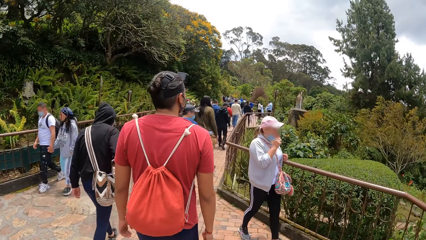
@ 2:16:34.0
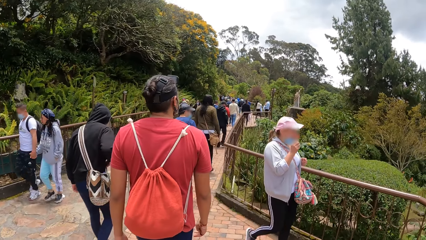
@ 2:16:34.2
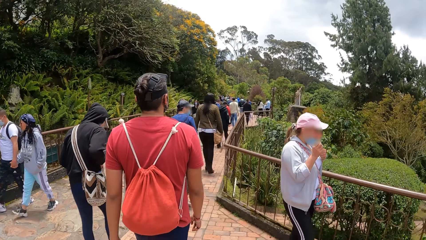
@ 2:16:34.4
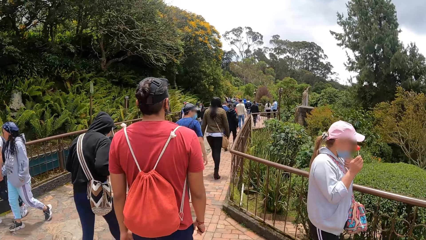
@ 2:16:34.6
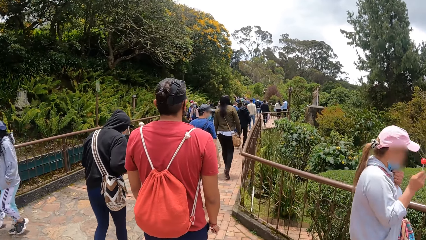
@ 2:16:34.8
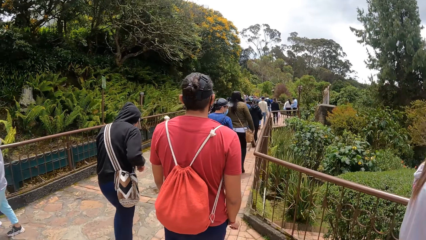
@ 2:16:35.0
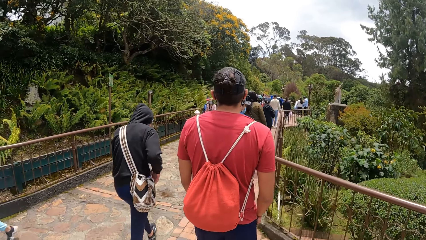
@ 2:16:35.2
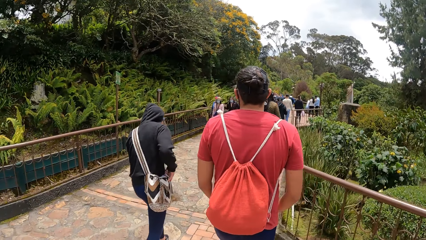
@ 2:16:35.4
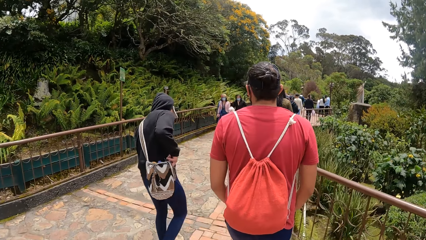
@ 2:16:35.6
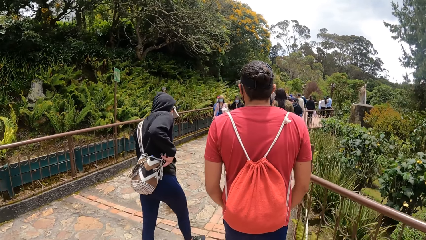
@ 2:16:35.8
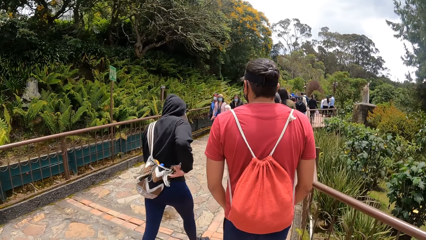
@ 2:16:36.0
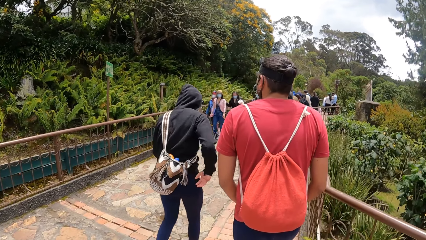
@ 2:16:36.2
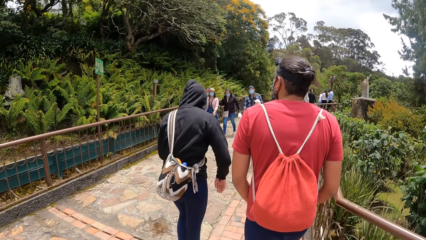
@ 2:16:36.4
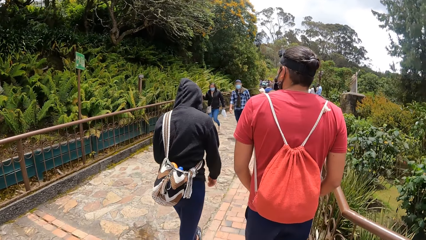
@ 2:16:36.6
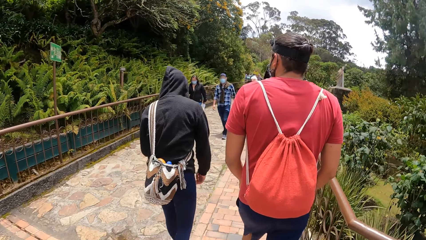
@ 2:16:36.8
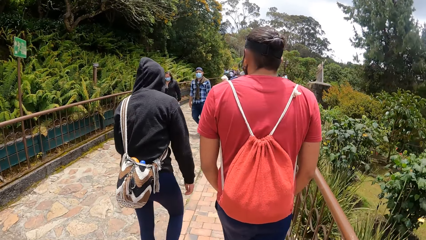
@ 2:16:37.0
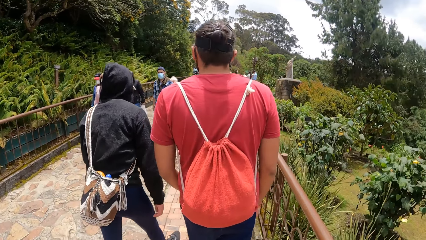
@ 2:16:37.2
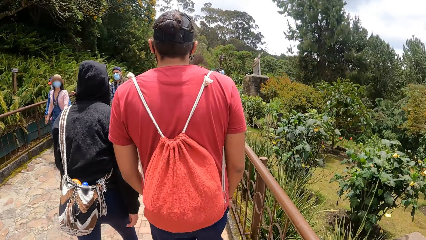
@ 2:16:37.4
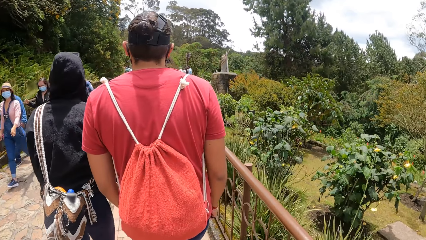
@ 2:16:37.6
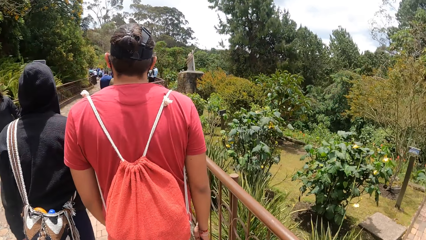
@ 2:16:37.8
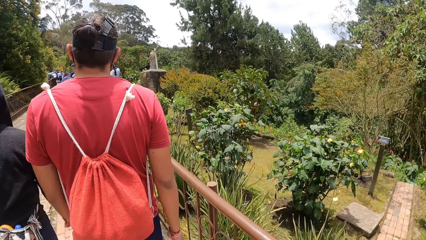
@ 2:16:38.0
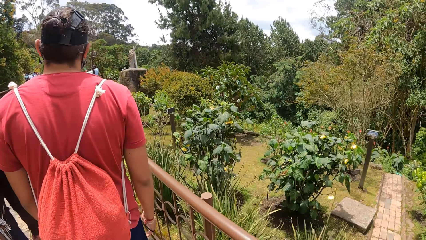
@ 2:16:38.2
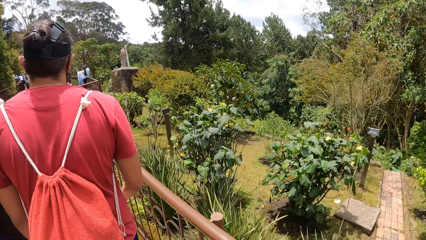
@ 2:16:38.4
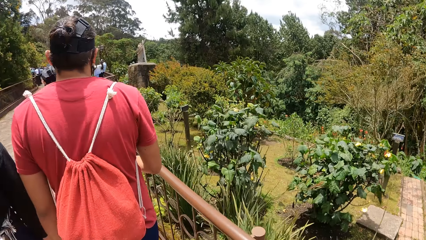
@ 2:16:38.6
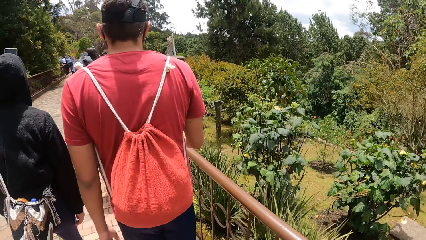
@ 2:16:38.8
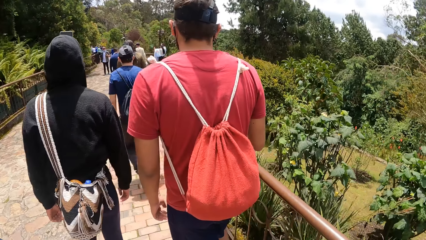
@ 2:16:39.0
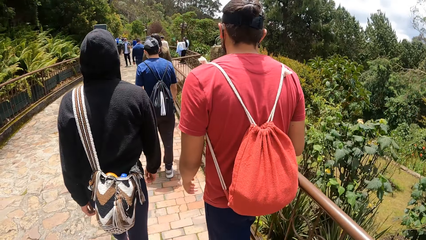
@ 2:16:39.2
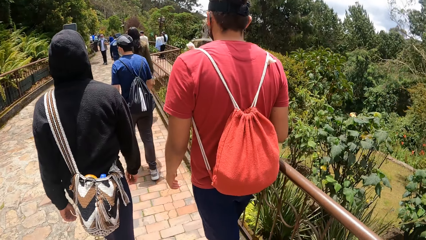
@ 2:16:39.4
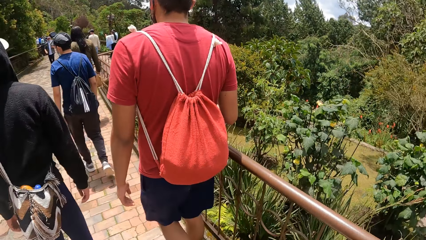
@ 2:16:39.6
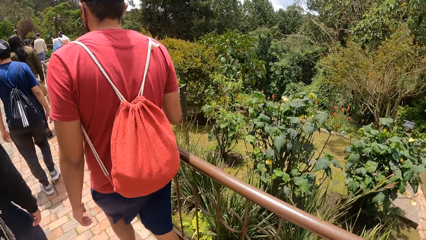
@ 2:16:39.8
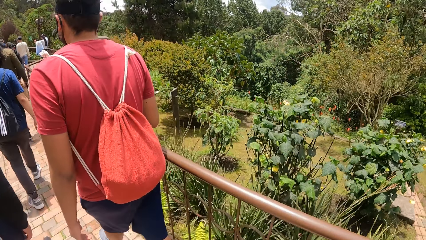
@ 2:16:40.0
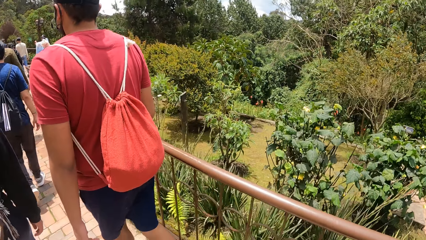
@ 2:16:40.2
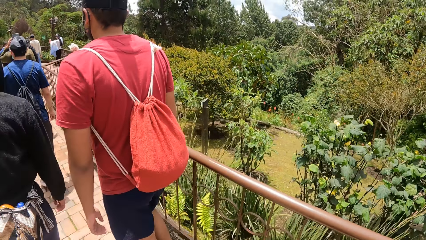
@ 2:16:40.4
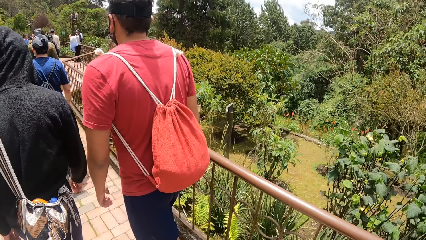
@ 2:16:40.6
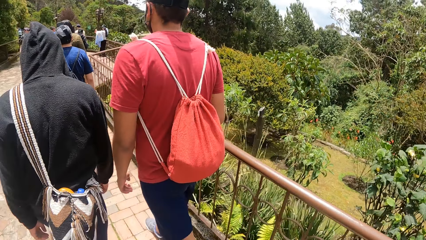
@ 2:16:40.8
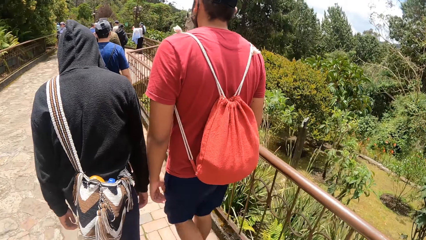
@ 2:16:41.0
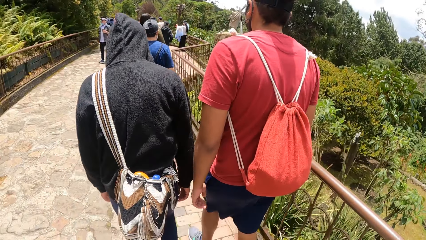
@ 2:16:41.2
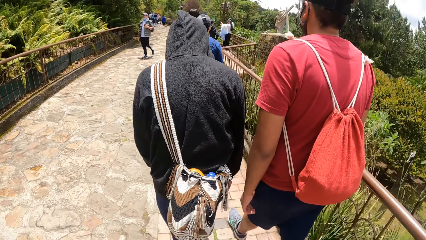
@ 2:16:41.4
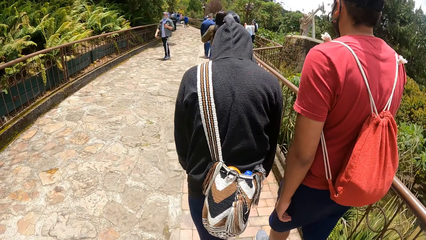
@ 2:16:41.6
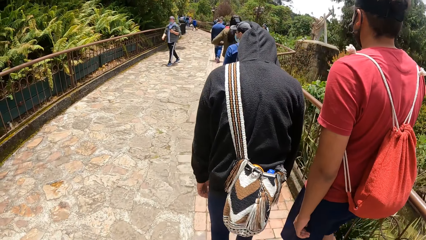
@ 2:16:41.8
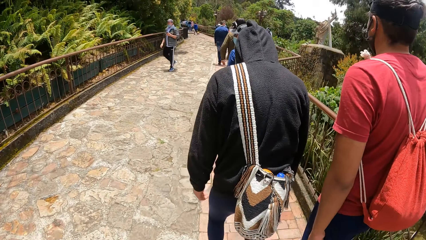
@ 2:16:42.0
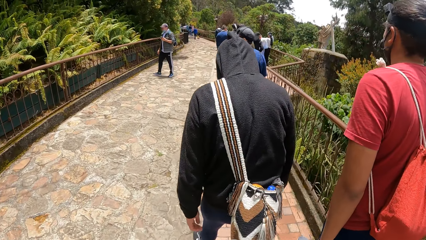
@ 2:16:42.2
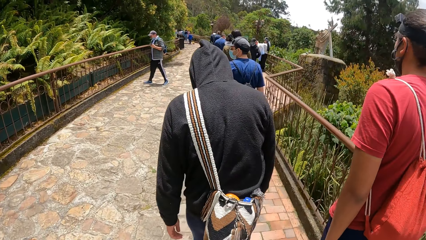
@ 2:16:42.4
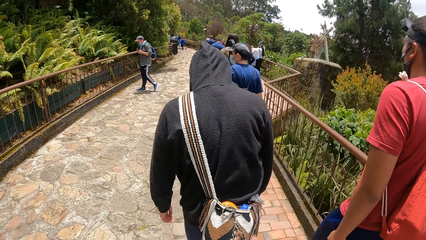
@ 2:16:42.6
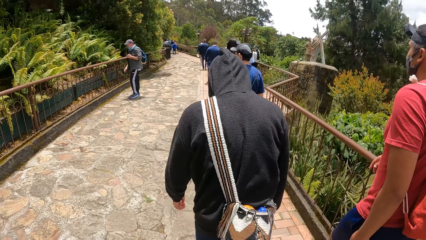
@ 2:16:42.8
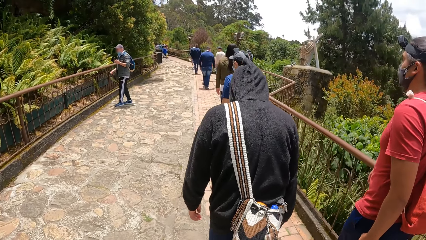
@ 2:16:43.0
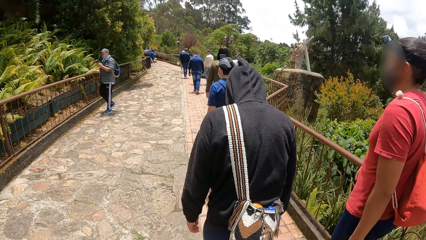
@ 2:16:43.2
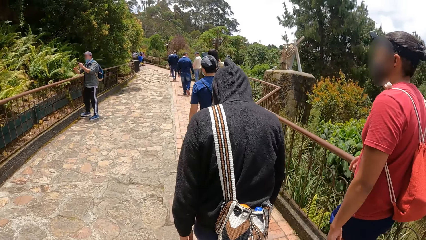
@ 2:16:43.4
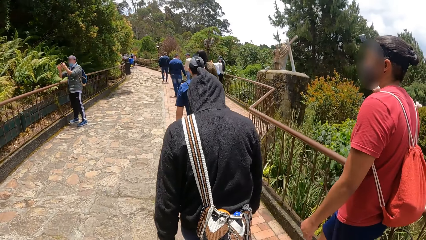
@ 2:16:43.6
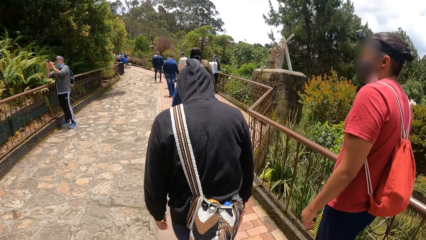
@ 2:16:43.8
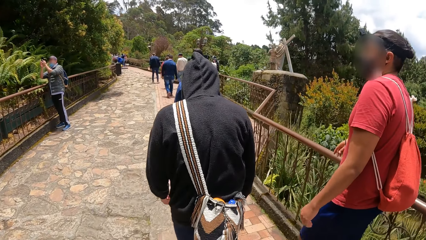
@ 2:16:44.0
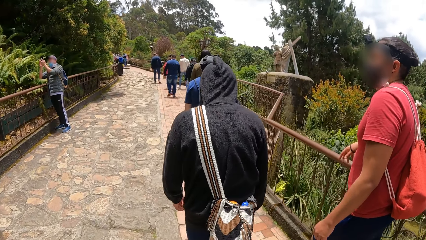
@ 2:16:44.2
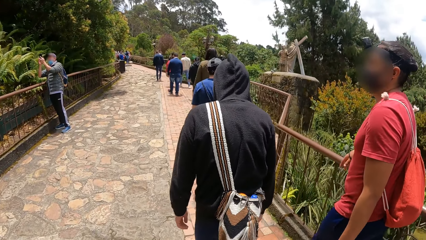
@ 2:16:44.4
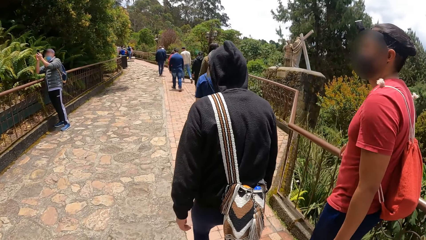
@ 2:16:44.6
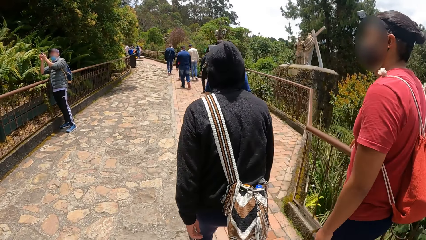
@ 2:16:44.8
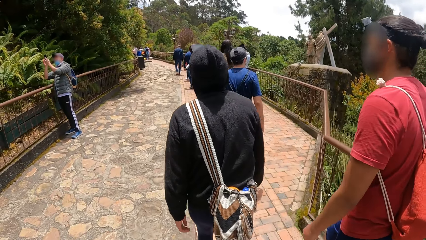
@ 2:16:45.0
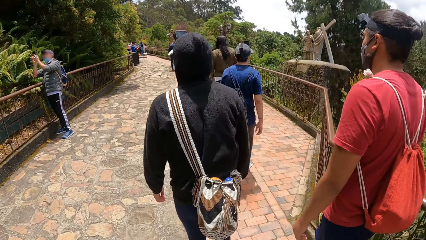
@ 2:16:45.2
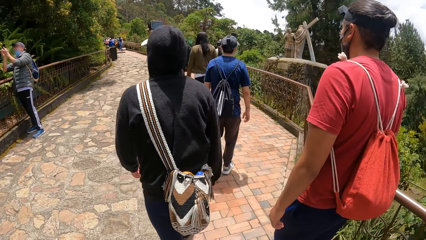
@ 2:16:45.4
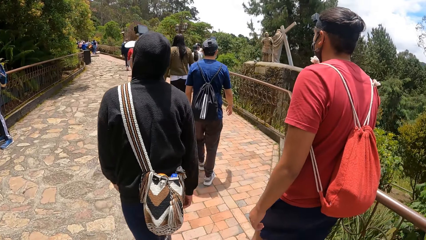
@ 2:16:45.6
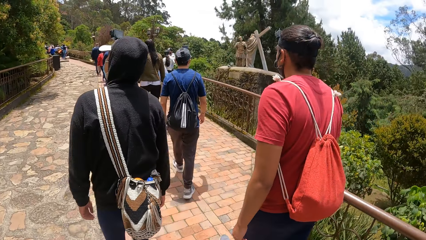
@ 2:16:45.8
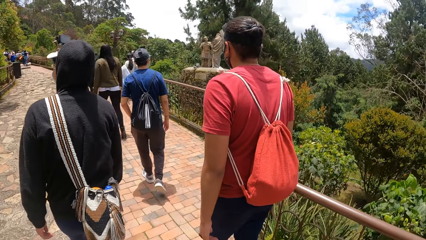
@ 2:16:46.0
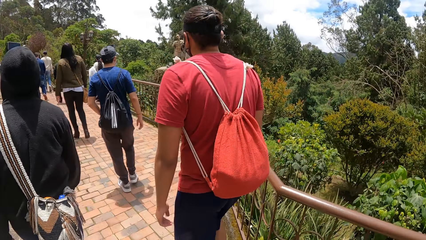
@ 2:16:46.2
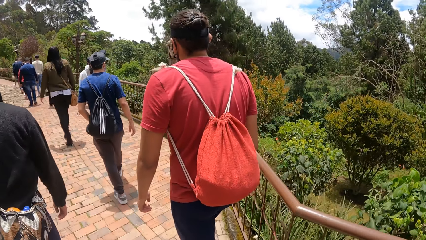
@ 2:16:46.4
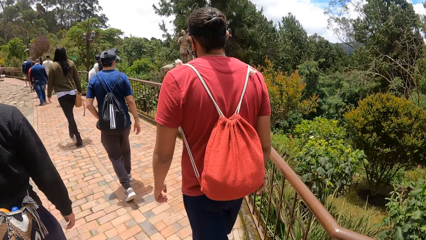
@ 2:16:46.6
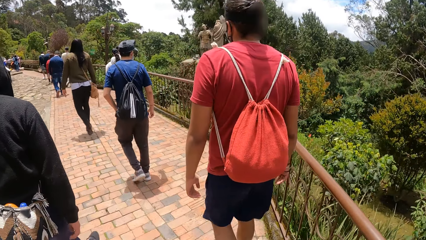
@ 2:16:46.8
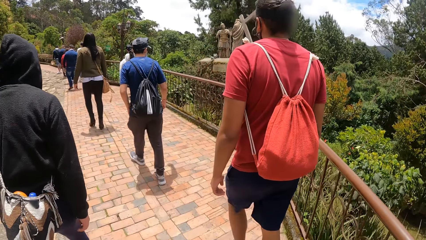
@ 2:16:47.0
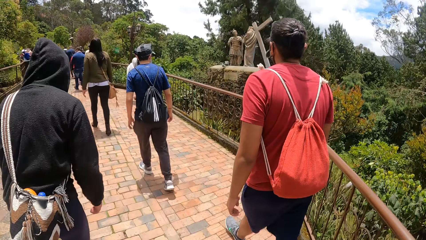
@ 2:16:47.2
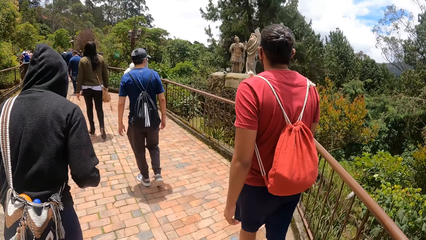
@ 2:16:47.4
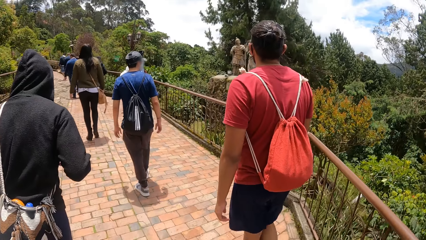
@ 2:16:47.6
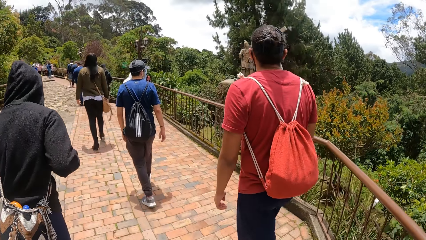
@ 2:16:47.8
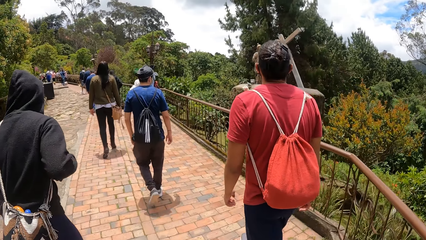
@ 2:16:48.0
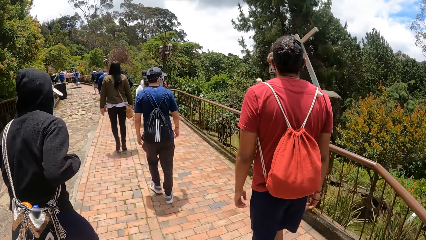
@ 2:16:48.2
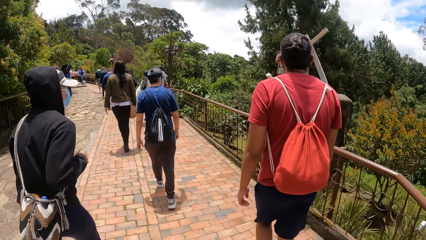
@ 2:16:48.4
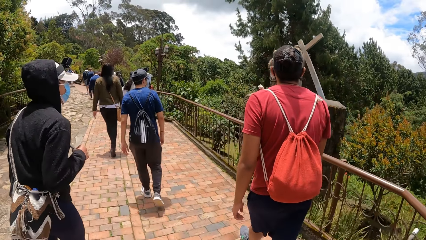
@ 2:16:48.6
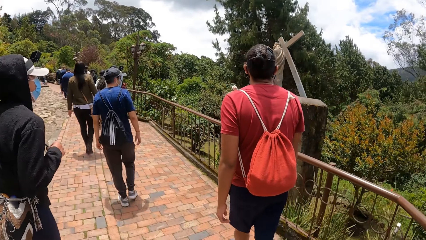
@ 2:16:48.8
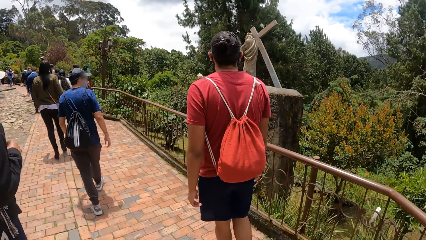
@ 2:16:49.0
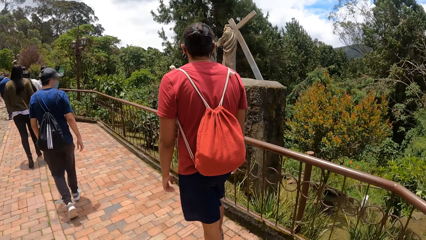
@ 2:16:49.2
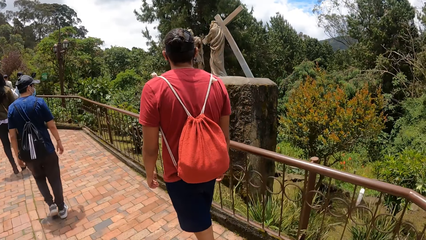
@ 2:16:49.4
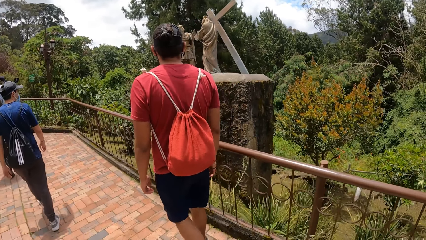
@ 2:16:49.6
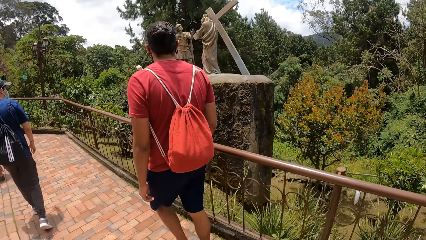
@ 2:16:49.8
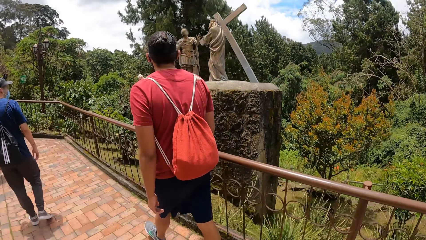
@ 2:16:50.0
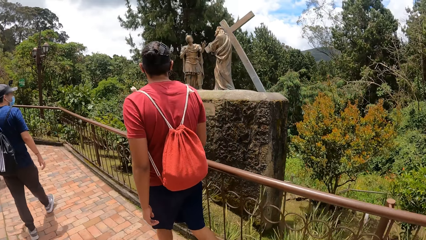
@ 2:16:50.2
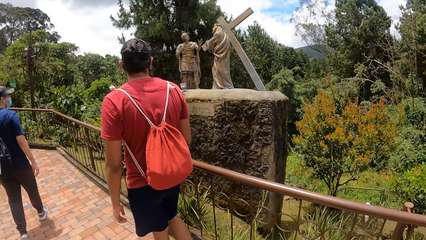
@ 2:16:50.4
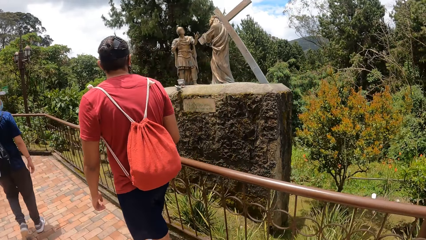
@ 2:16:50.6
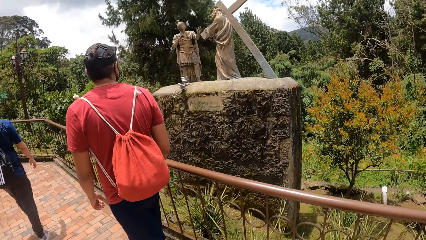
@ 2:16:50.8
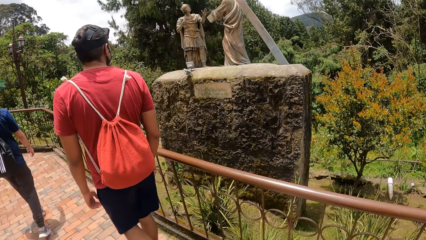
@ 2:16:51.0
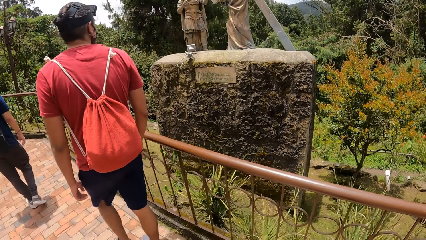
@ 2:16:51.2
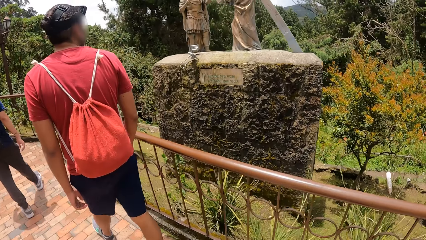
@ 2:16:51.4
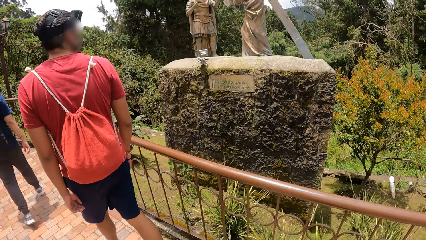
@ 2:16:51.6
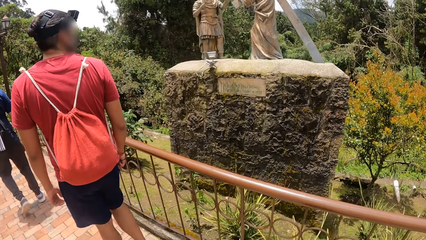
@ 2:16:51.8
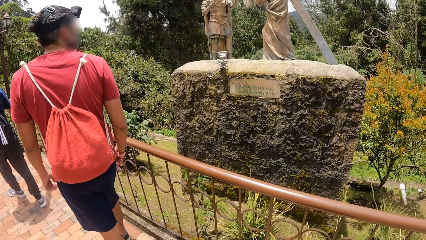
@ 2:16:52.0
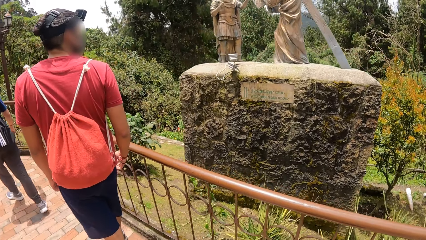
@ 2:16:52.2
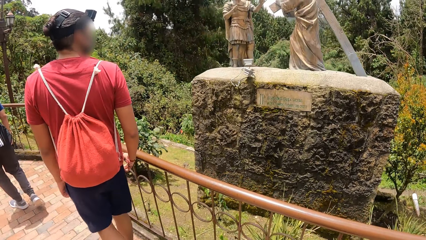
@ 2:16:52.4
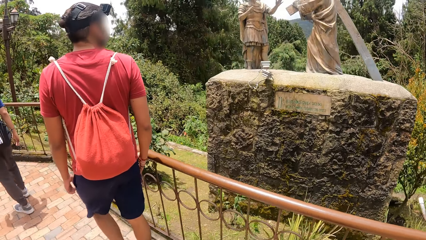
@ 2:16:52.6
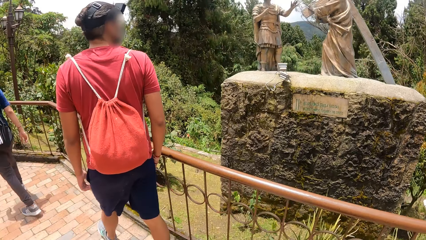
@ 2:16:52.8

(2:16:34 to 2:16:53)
A man adjusts a bag across his shoulder with his right hand. Another man touches some railings with his right hand. The first man touches the strap of the bag with his right hand.
